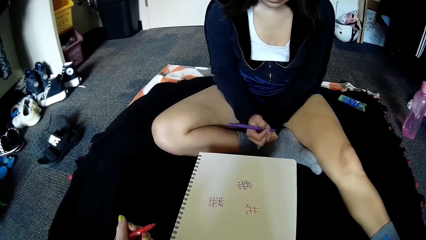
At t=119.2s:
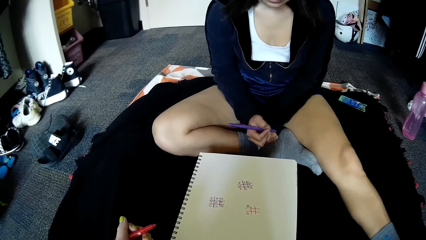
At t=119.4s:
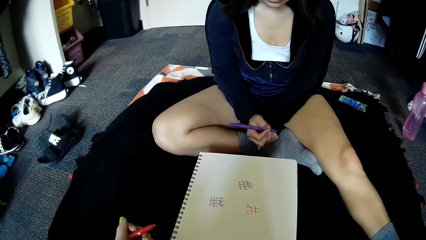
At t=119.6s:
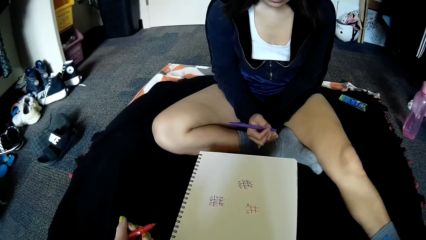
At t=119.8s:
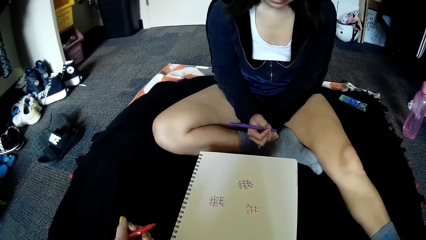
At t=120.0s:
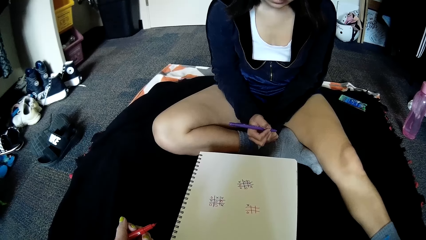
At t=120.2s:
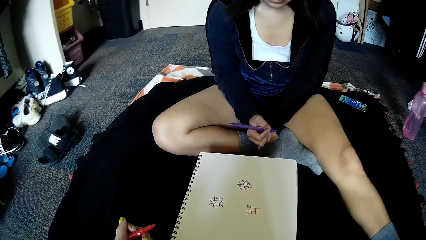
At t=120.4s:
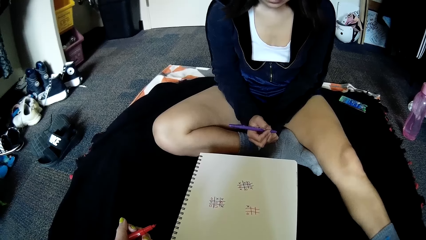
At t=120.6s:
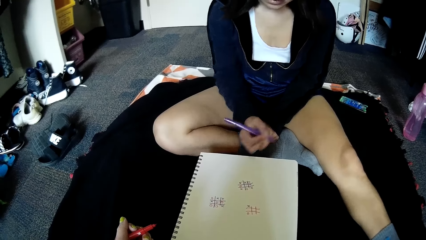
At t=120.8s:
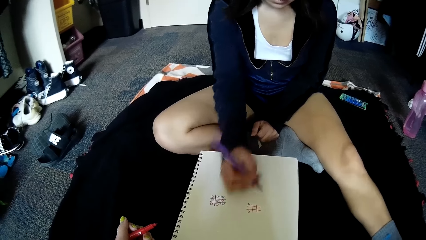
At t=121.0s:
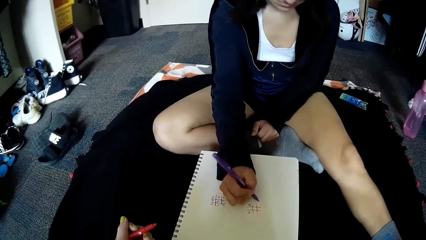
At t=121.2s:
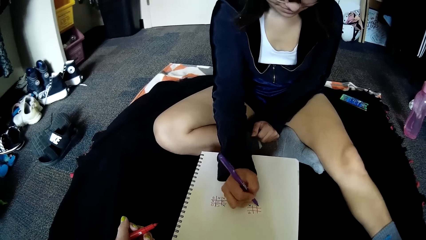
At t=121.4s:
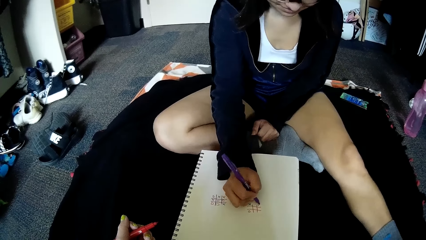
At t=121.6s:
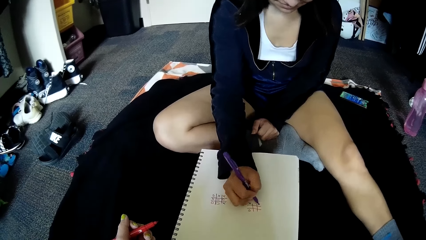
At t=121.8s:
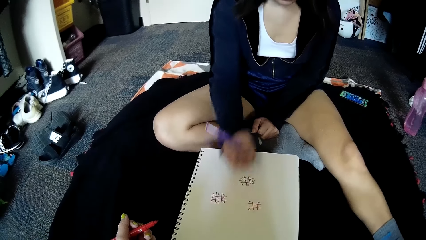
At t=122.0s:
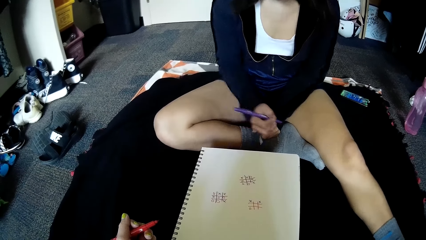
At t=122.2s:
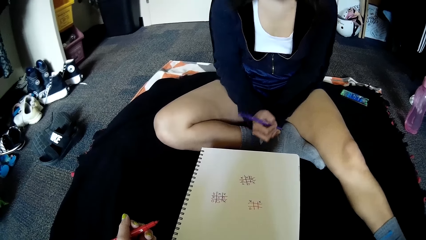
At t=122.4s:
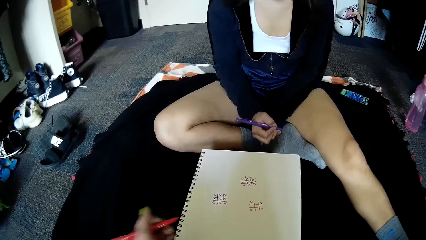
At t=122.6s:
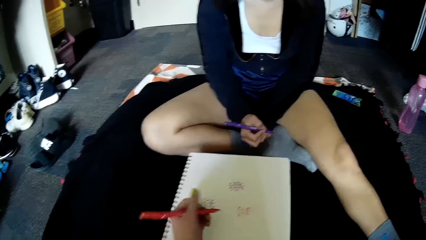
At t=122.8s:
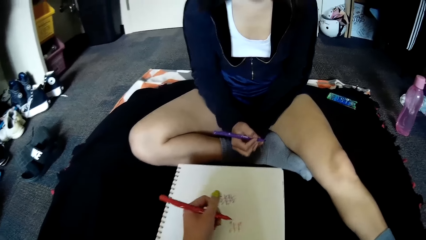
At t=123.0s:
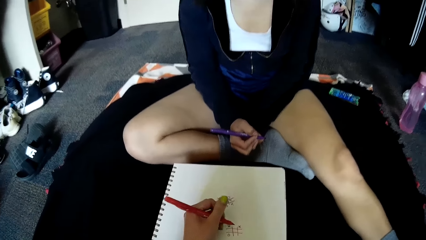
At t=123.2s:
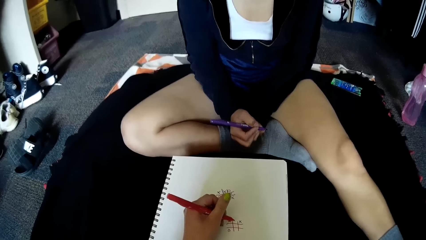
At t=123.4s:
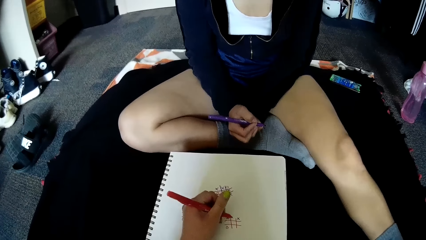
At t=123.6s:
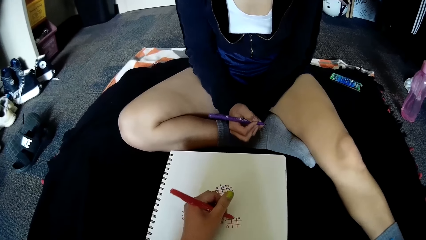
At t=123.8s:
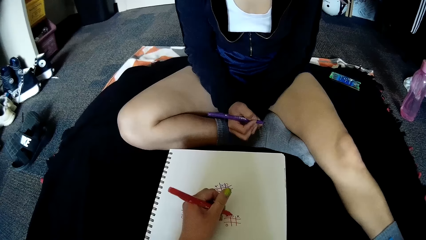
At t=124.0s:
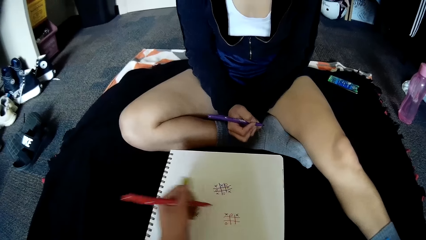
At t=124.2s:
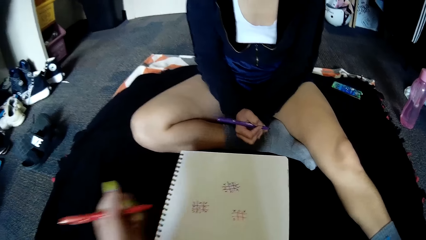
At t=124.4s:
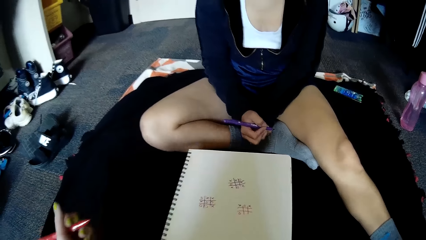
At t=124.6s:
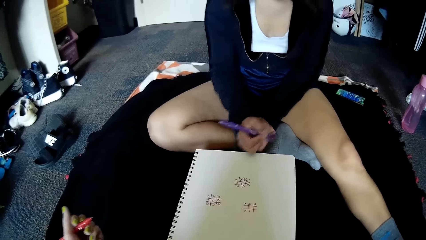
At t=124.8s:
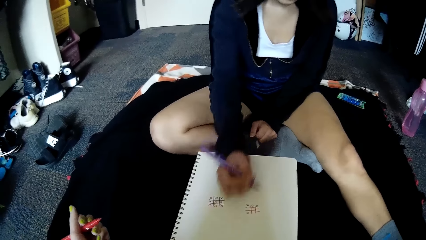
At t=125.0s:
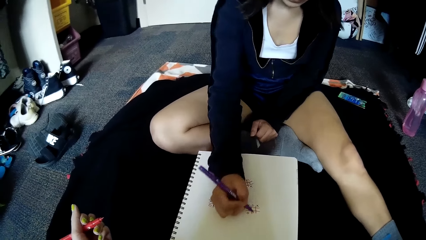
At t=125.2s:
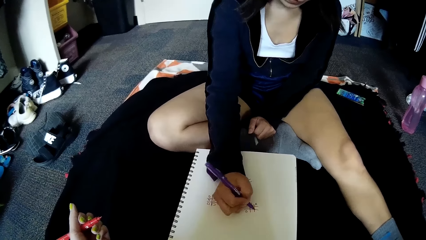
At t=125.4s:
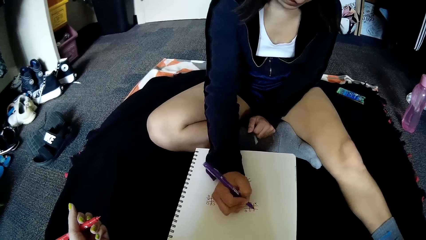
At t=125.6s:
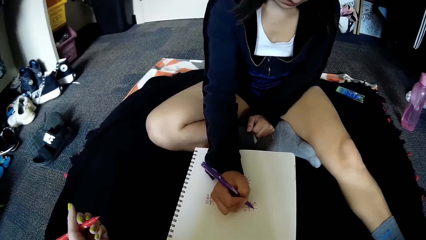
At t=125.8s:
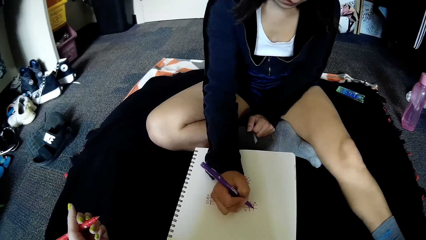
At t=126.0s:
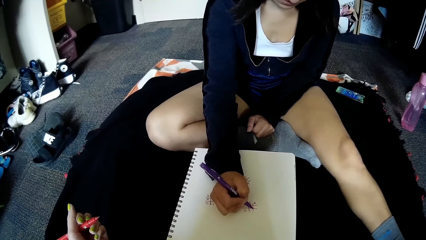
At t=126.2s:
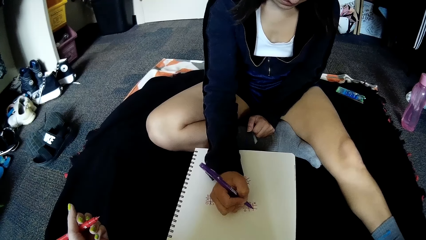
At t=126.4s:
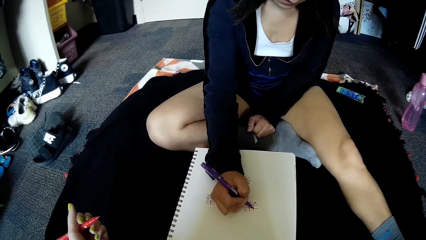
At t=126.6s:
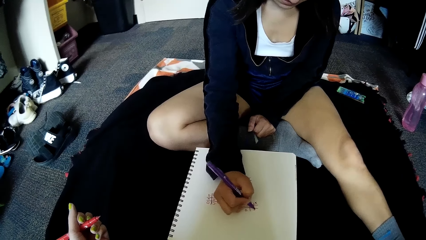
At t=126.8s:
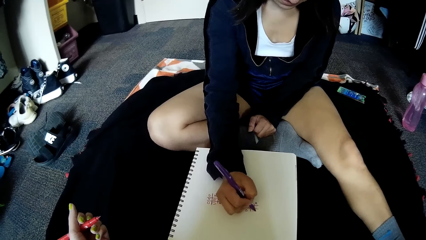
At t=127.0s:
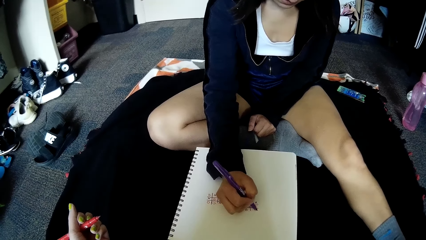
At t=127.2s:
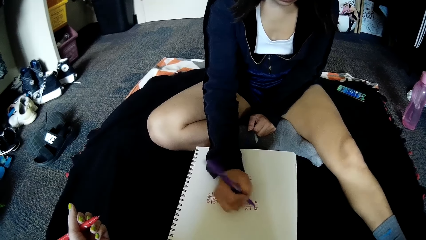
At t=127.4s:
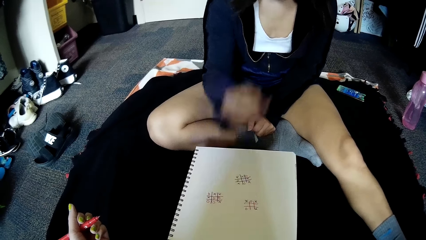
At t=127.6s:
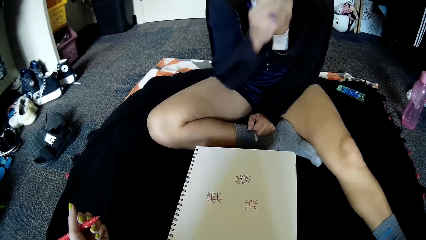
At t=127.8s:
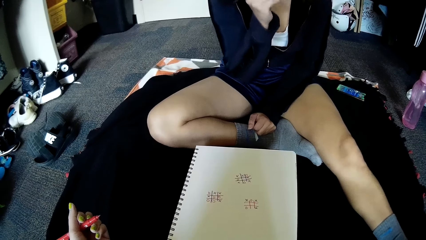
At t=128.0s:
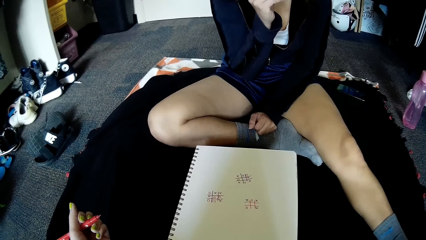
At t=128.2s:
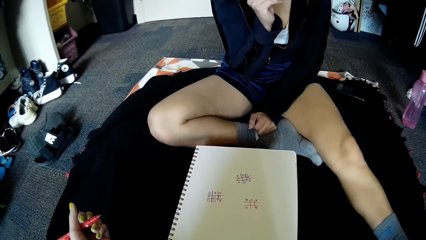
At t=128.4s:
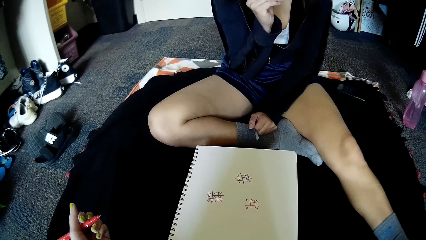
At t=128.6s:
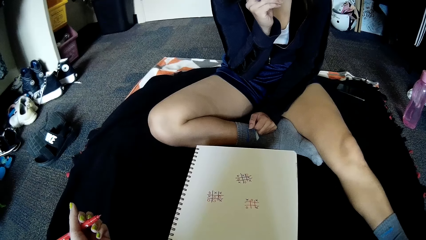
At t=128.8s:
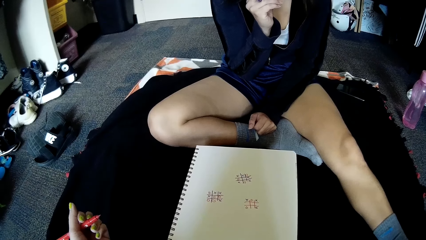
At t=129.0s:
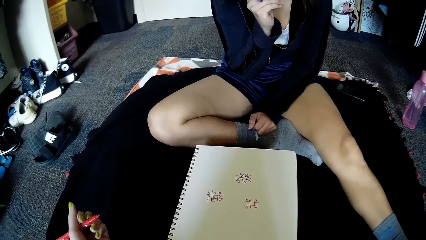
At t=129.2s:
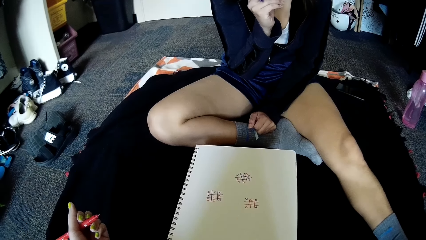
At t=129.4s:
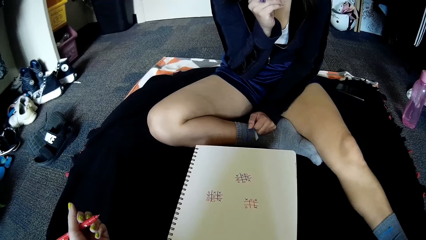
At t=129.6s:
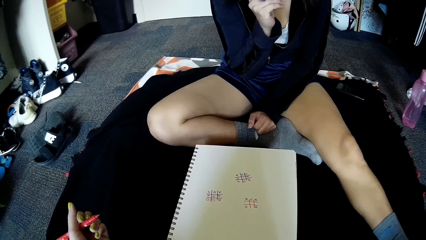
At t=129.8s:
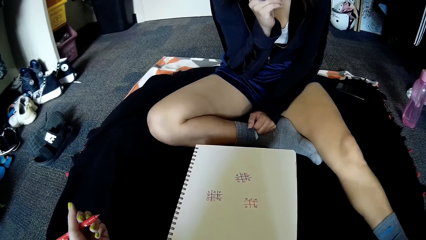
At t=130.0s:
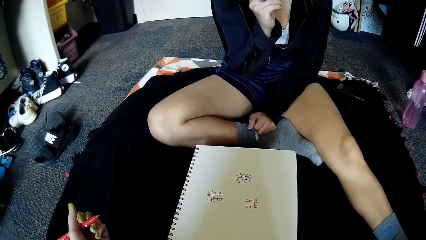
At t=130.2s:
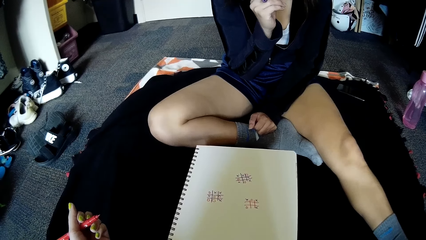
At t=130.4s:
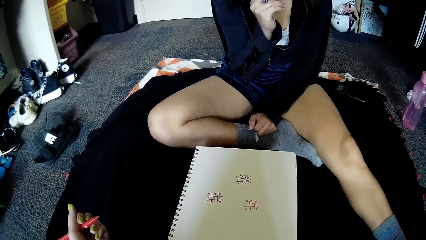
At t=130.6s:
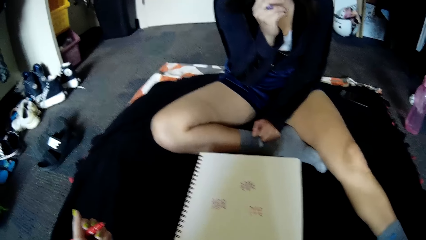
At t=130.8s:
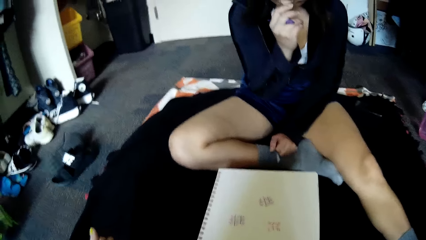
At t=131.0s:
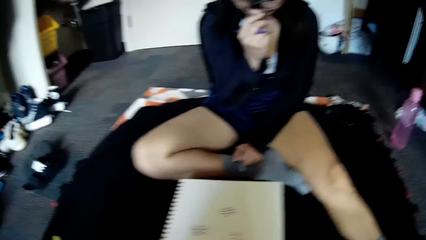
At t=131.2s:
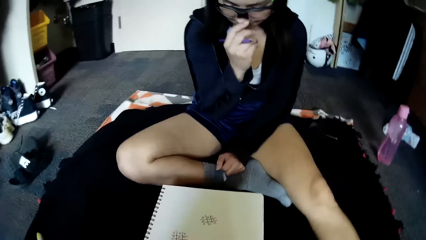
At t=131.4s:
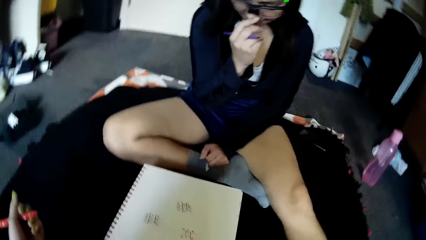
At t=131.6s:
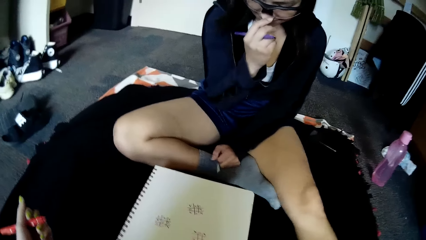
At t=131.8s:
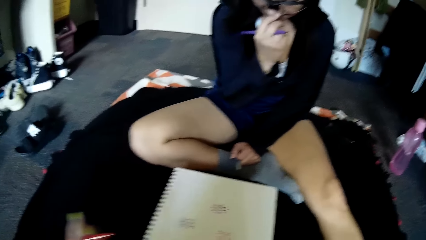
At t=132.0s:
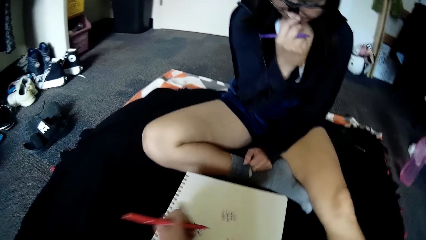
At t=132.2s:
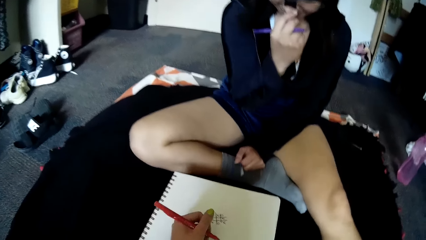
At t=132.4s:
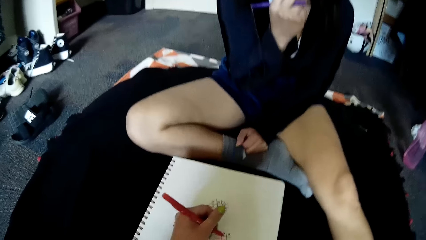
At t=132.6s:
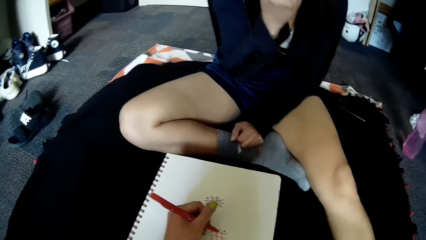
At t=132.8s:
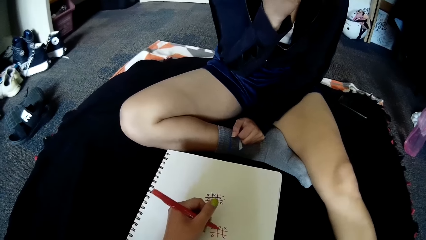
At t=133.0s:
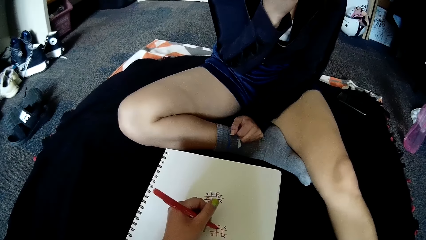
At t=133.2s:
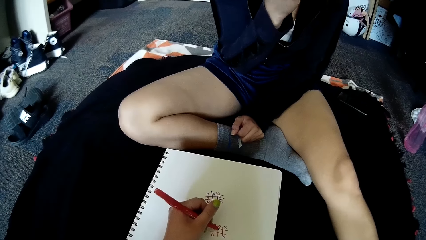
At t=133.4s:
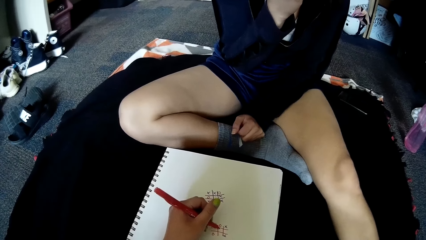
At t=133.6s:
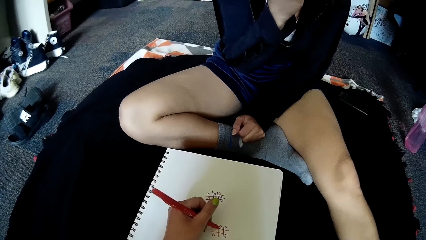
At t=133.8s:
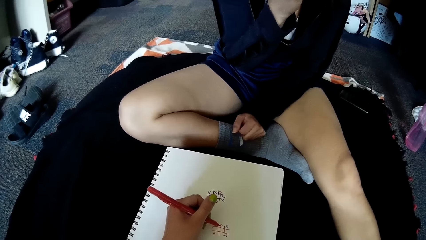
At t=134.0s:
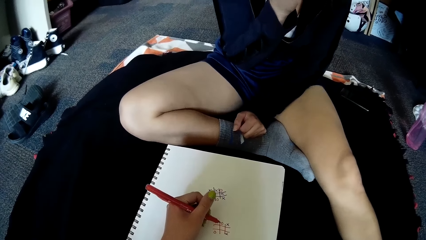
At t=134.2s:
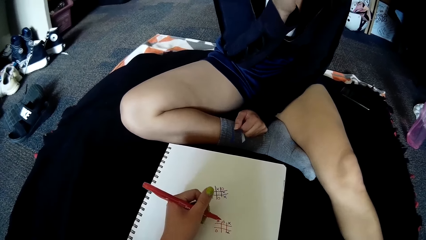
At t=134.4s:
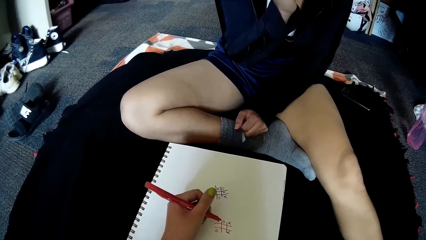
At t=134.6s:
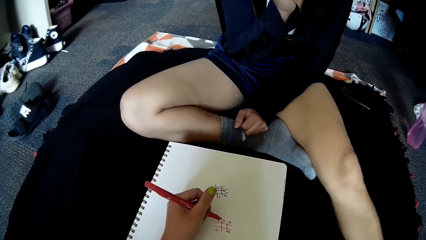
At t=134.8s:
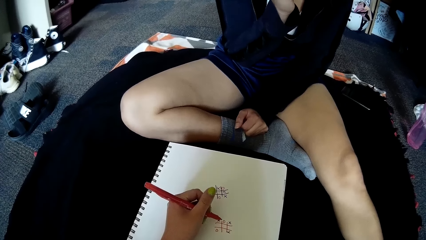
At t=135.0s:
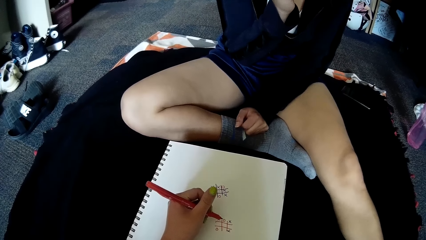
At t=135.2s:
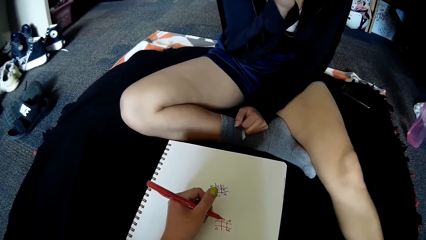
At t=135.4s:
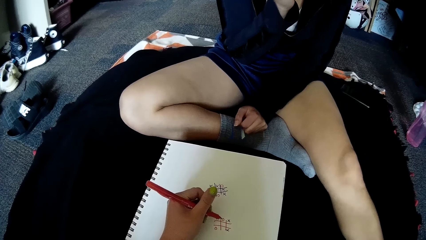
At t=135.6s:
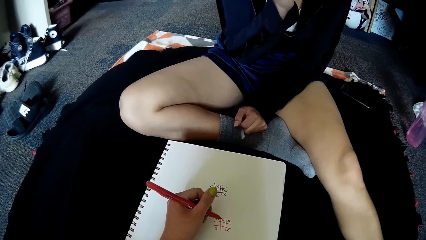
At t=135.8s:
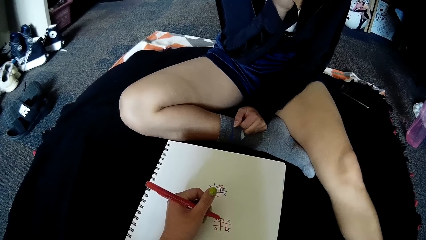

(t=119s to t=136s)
The woman writes on the book on the floor with the pen in her right hand. The camera wearer writes on the book on the floor with the pen in her left hand. The woman writes on the book on the floor with the pen in her right hand. The camera wearer interacts with the woman. She places her left hand on the book on the floor and writes on the book.
